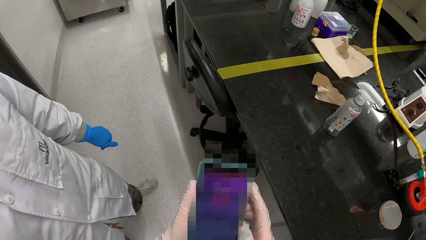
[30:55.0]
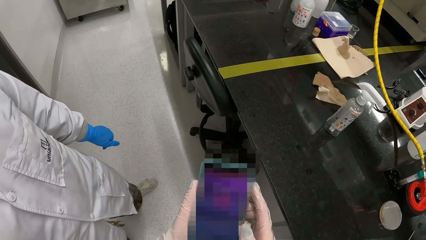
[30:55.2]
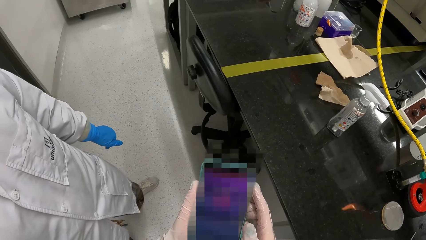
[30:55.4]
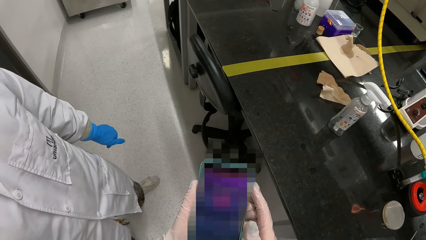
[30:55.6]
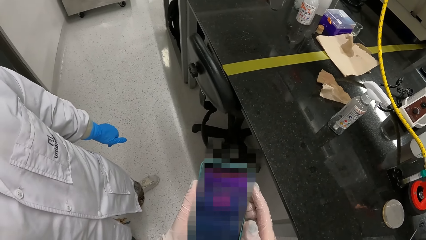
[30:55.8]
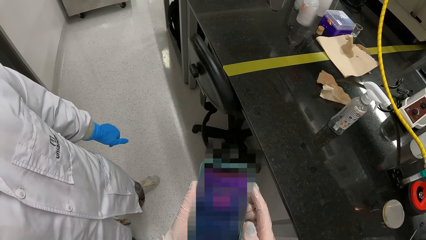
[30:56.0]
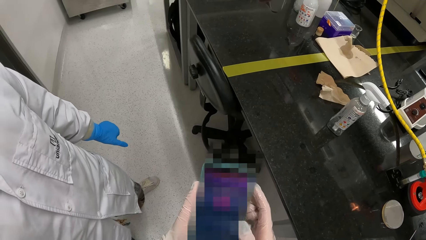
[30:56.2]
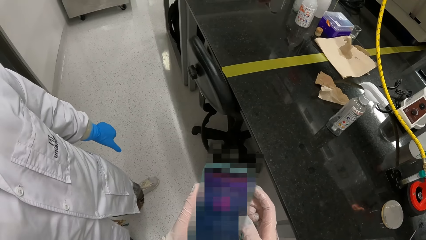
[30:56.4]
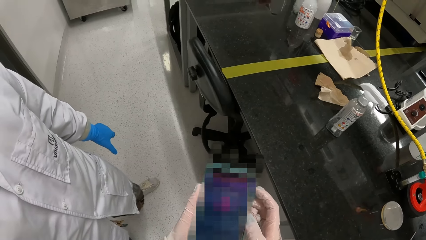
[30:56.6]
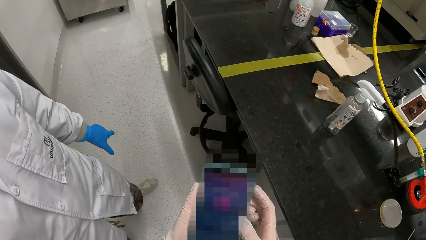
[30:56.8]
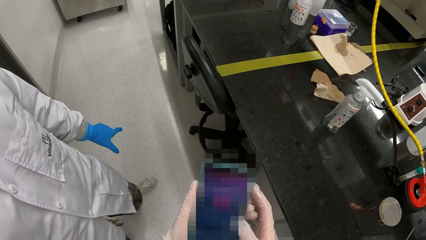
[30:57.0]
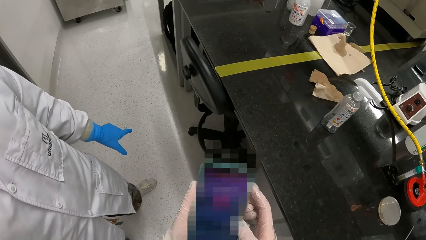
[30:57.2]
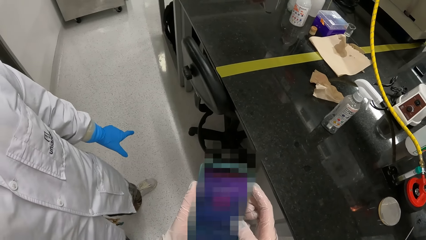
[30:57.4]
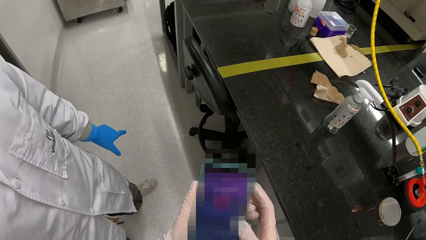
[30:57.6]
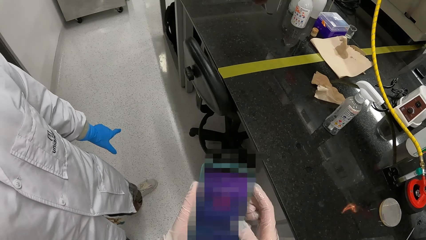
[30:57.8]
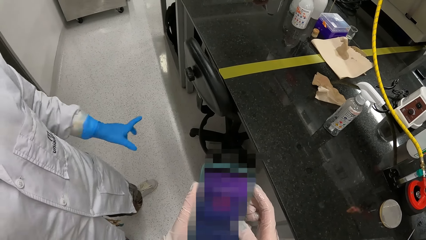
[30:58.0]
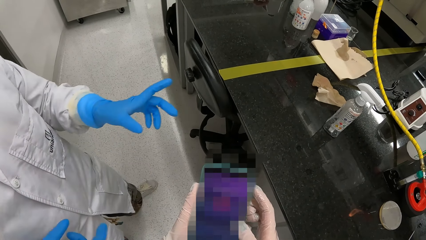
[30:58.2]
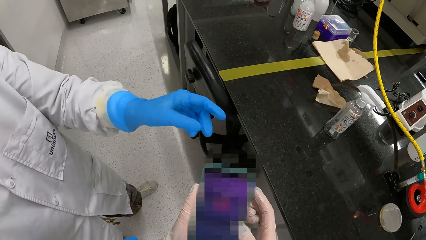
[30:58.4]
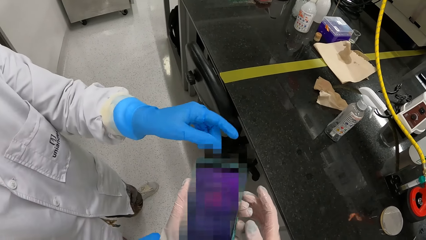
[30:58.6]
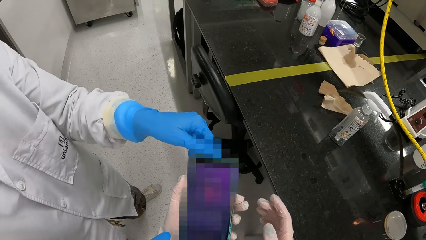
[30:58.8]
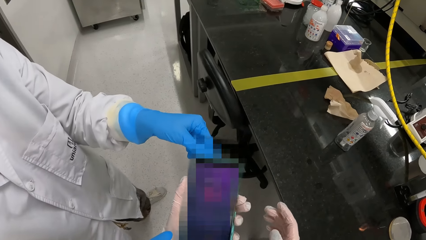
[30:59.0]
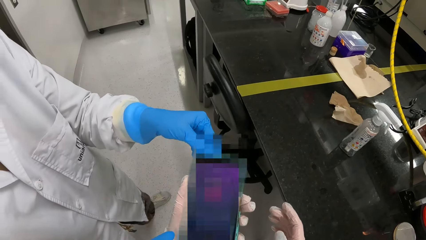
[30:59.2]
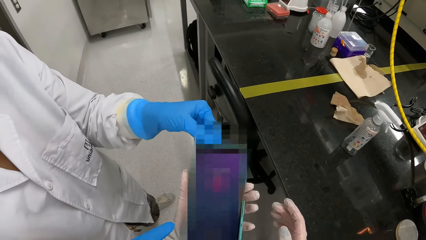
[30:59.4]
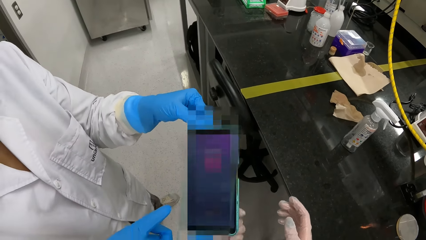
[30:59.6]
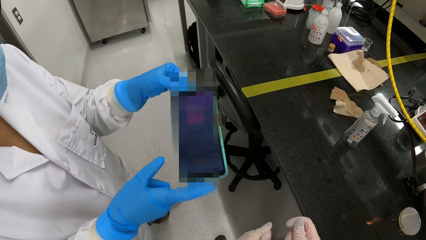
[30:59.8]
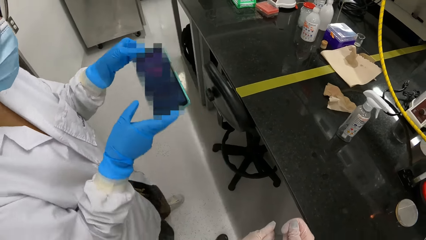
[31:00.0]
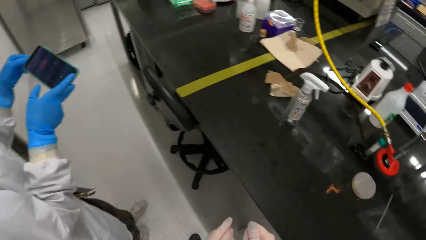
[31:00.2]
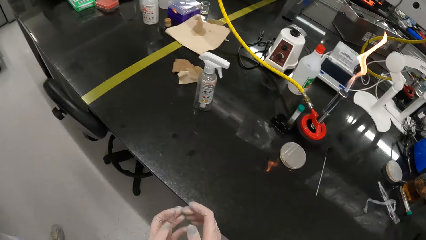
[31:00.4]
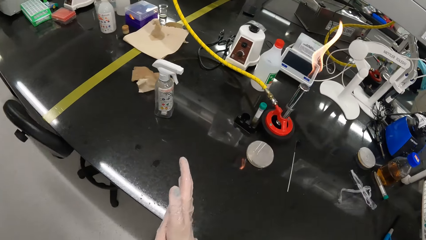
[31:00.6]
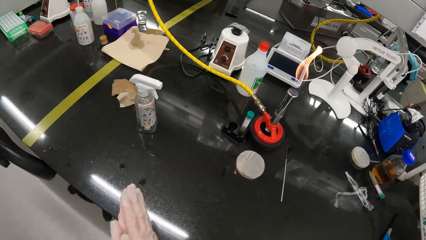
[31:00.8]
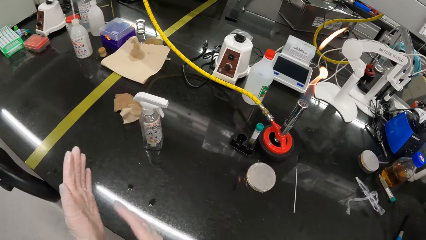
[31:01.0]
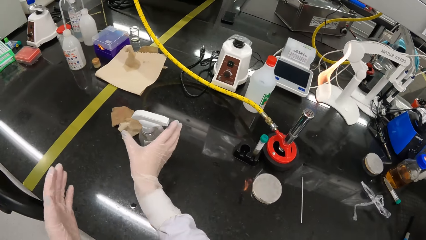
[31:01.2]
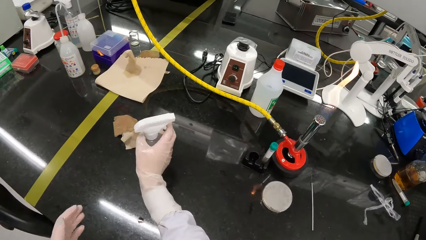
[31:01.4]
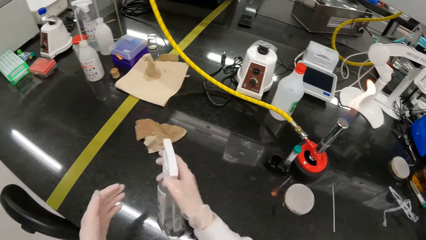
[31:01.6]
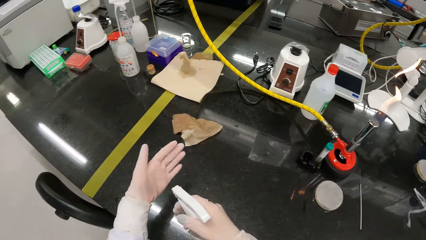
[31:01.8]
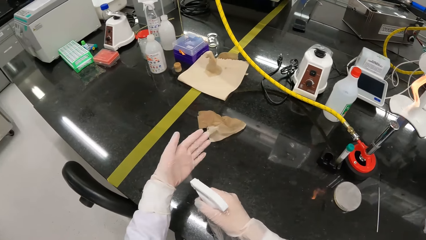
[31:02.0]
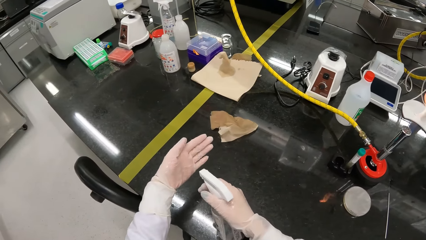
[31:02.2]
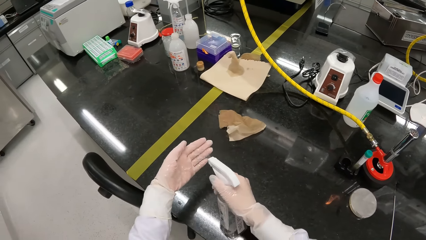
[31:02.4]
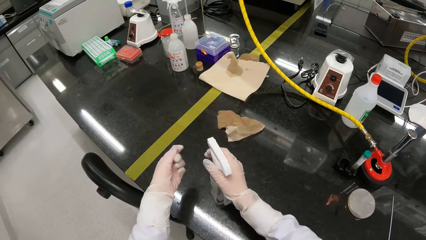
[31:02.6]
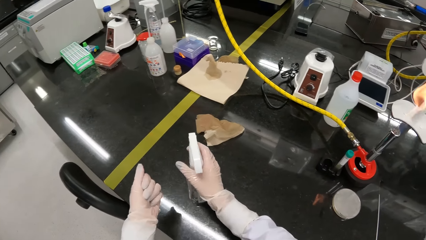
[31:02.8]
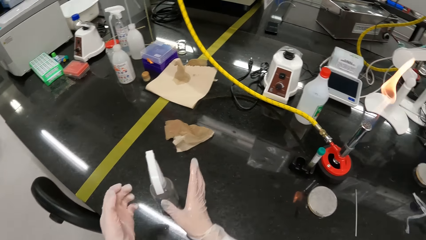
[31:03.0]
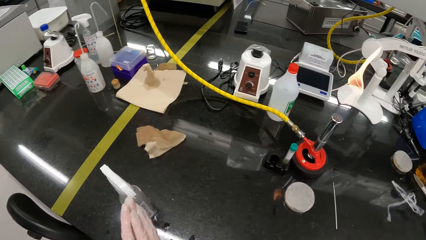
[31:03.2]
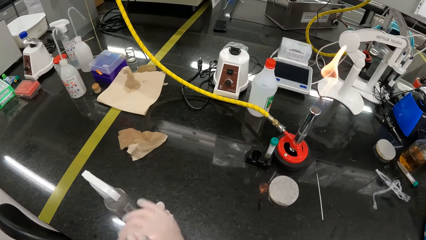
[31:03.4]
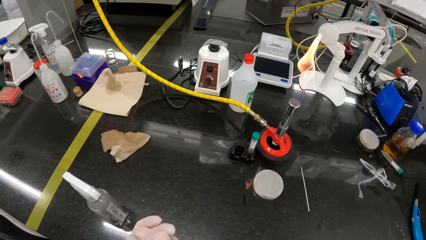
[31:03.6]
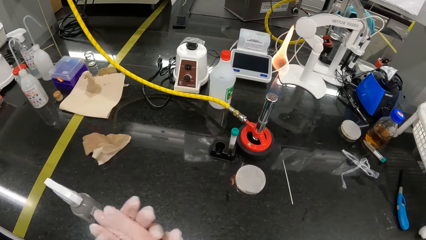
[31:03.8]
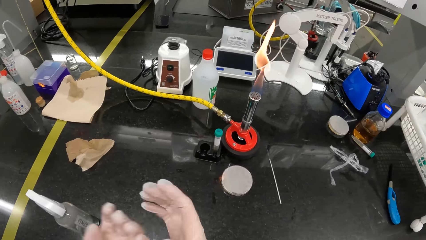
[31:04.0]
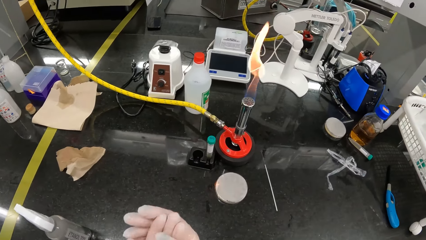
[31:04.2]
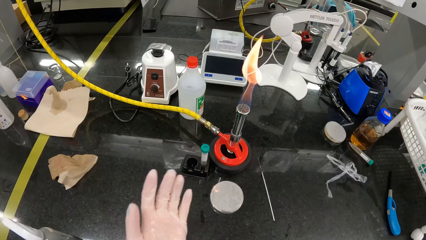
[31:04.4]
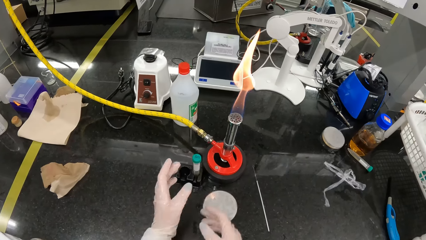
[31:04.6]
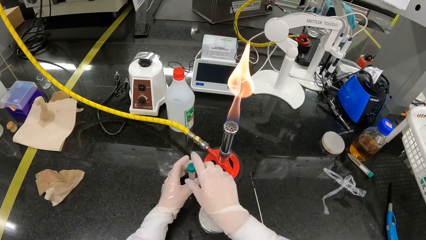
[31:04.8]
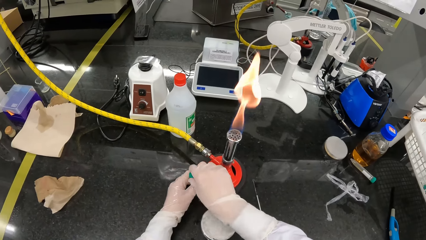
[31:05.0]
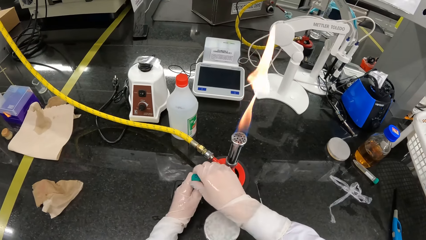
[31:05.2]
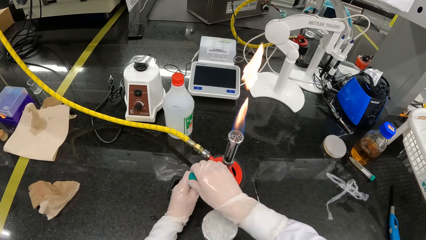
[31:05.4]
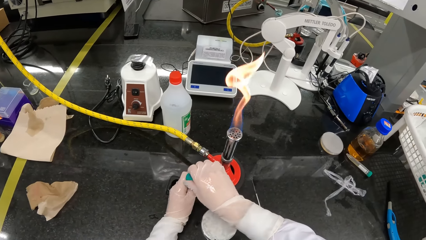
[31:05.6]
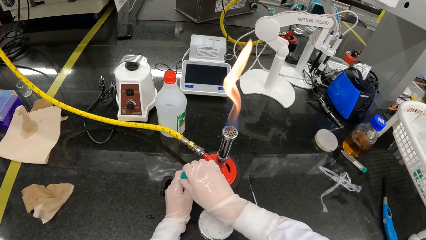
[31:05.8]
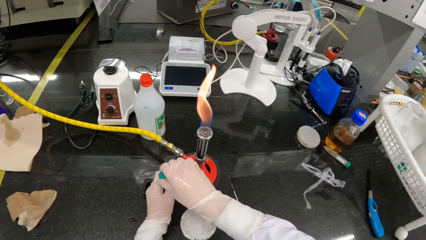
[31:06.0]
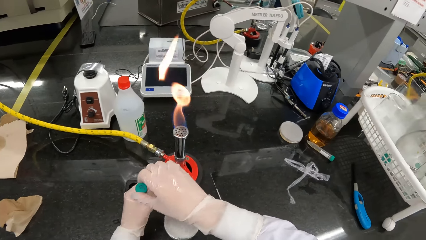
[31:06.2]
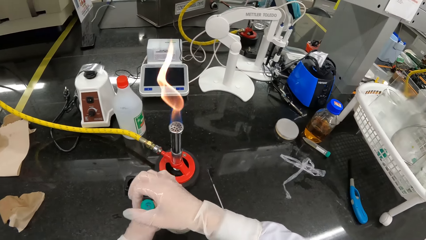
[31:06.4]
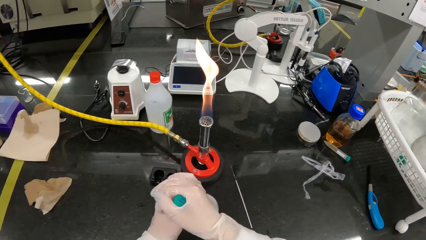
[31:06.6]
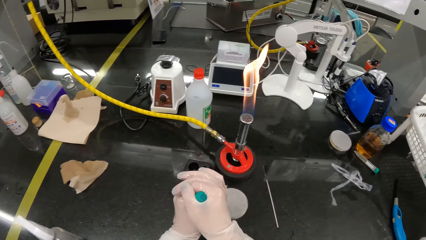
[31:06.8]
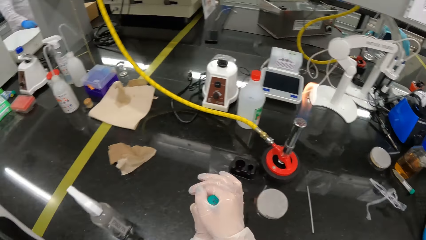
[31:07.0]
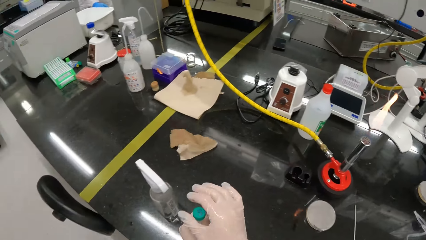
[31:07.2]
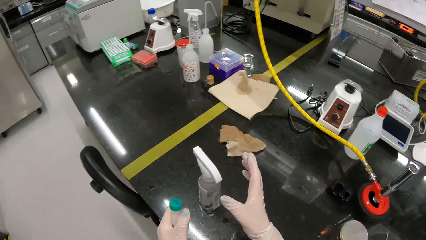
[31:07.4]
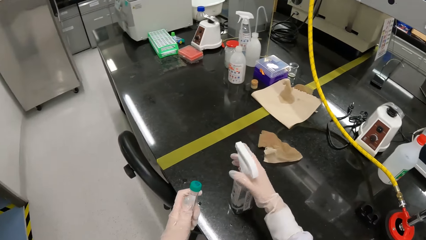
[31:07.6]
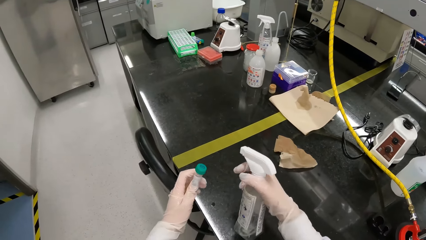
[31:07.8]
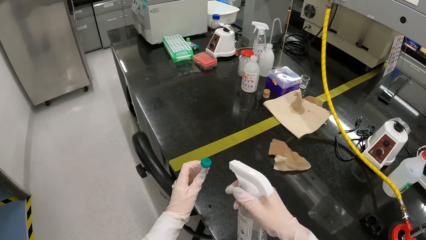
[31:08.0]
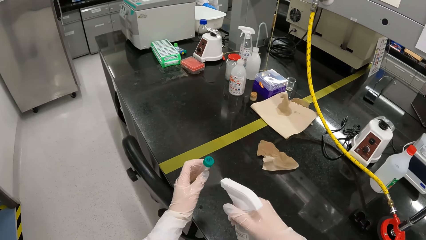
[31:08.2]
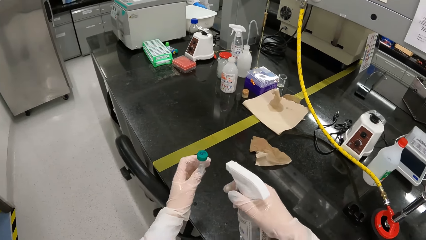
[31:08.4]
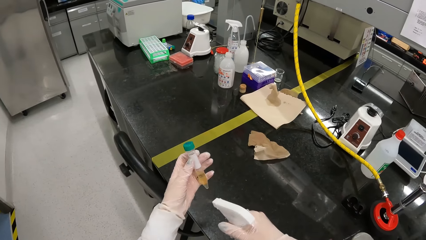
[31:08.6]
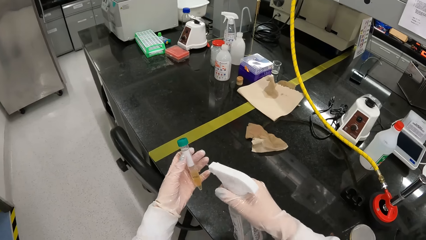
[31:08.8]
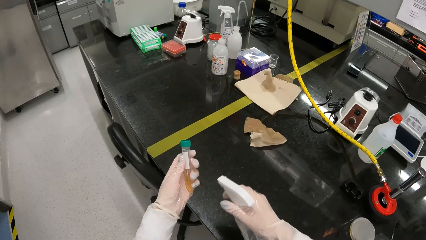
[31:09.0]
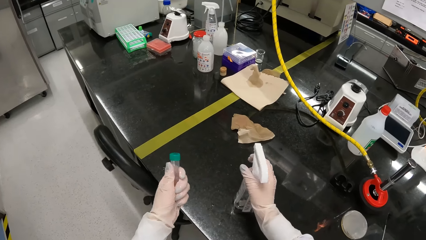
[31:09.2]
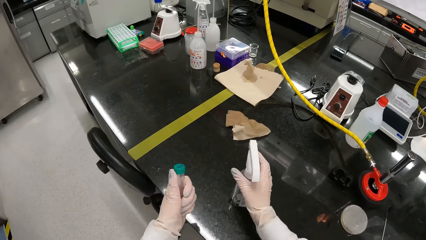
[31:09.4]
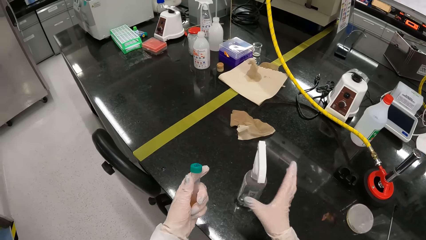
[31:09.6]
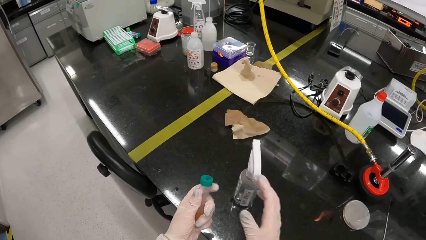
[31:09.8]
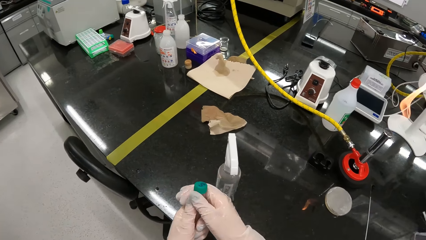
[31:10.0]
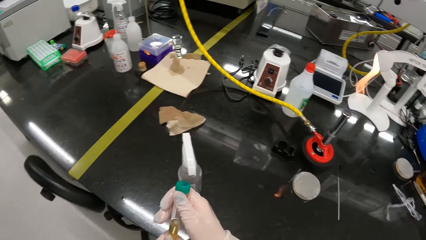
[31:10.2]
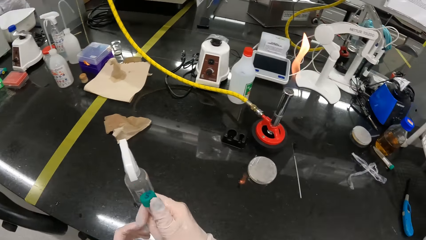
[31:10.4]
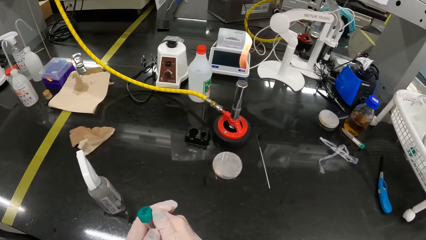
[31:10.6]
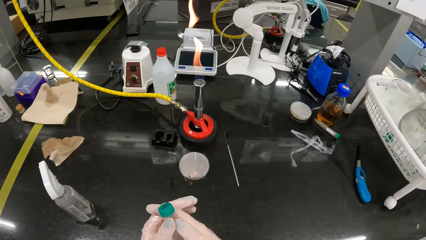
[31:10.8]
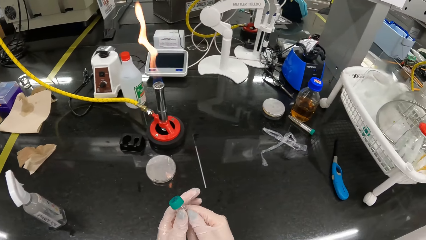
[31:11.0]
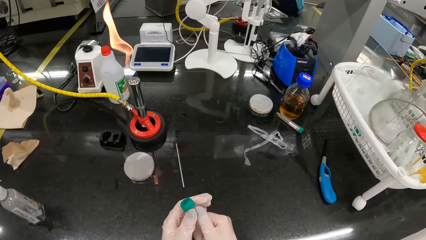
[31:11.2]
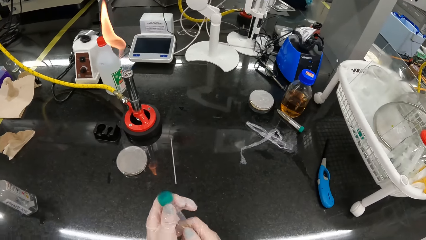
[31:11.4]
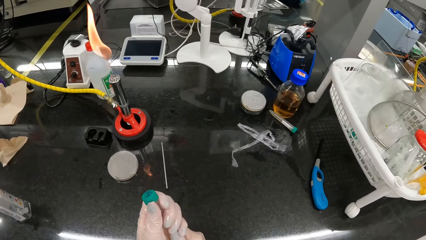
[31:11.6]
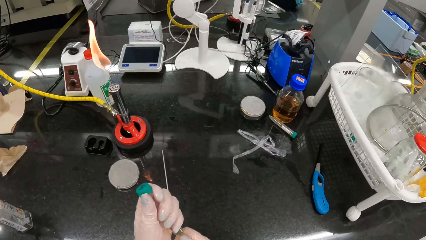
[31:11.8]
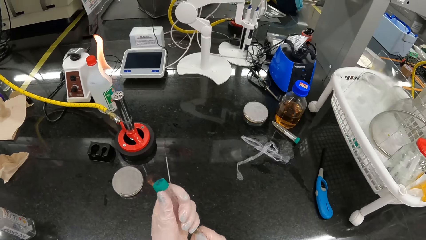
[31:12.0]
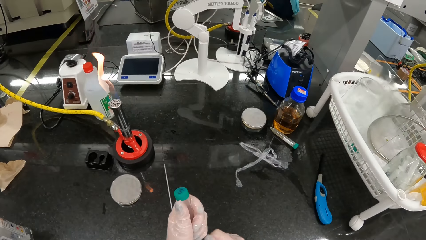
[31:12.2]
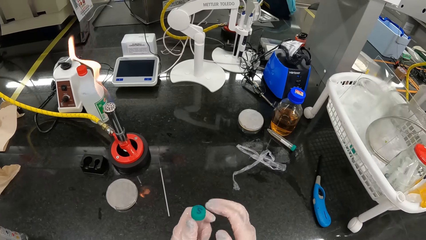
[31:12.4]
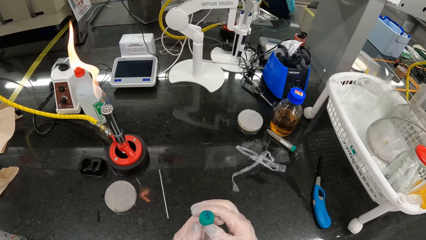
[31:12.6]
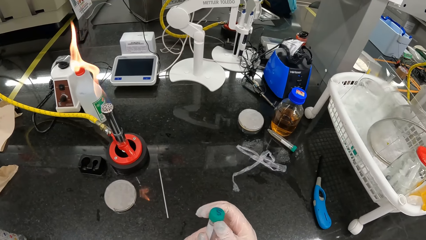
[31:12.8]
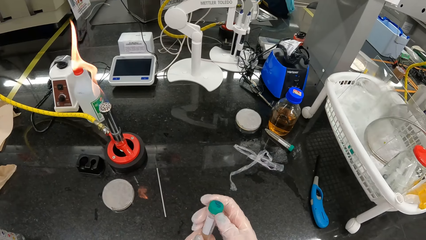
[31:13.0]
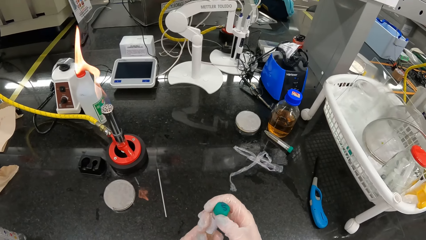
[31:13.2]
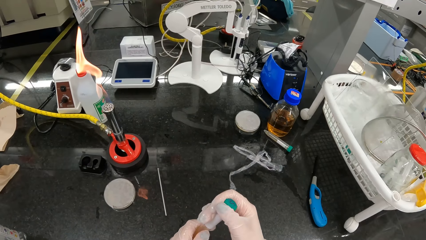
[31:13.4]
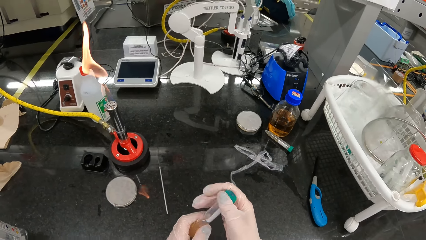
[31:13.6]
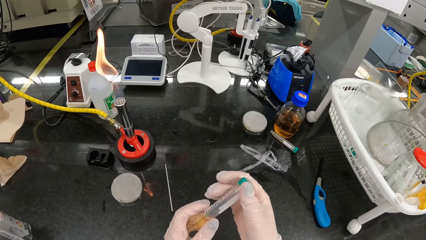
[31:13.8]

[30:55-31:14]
The camera wearer hands the phone to a woman with her left hand. The woman collects the phone from the camera wearer with her left hand. The woman walks away. The camera wearer rubs her hands against each other. She picks up the spray bottle on the table with her right hand. She sprays disinfectant on her left hand from the spray bottle in her right hand. She puts the spray bottle in her right hand on the table. She rubs her hands against each other. She picks up the specimen bottle on the table with her left hand. She tightens the lid on the specimen bottle in her left hand with her right hand. She picks up the spray bottle on the table with her right hand. She sprays disinfectant on the specimen bottle in her left hand from the spray bottle in her right hand. She puts the spray bottle in her right hand on the table. She cleans the specimen bottle in her left hand with both hands. She walks in the laboratory.
